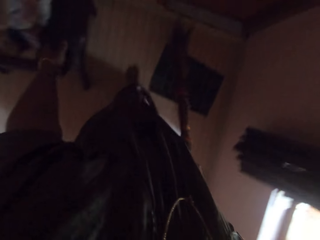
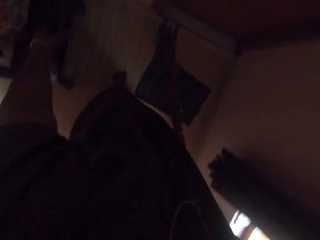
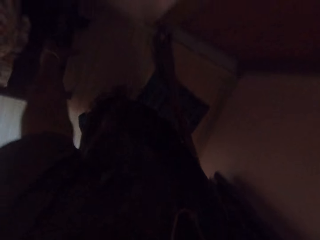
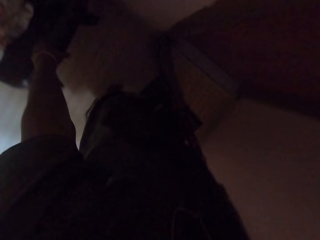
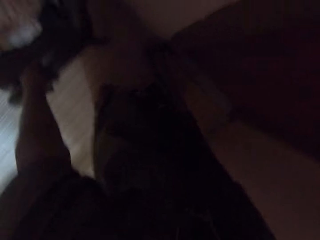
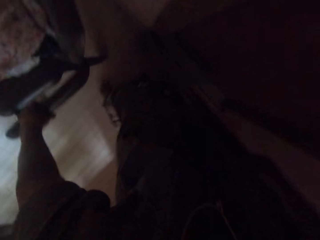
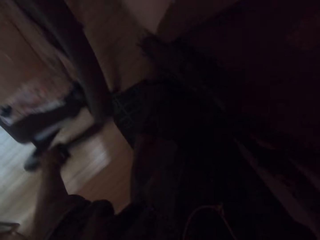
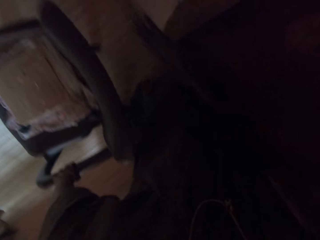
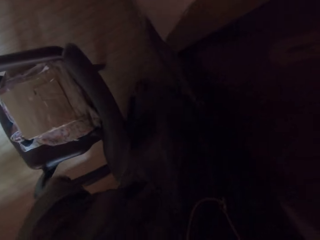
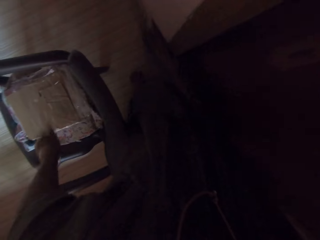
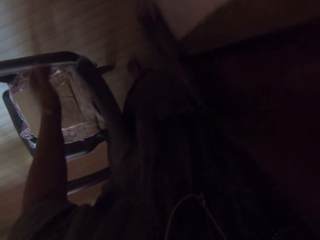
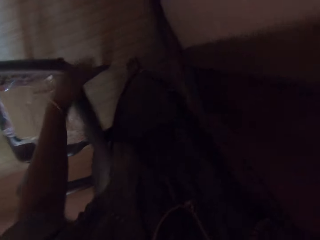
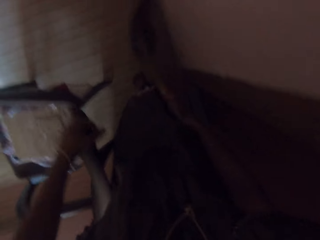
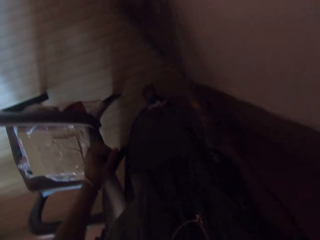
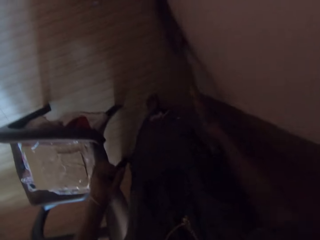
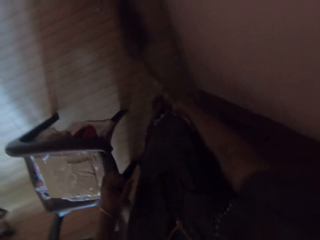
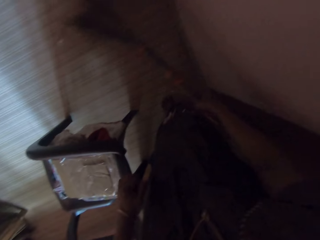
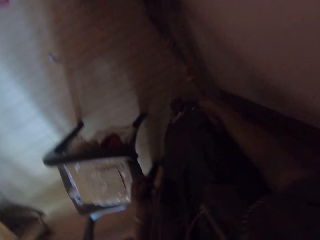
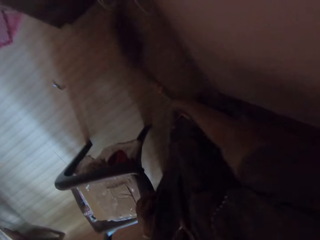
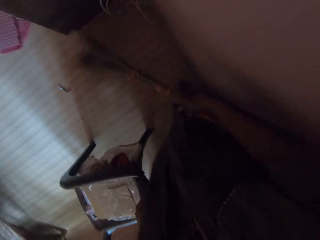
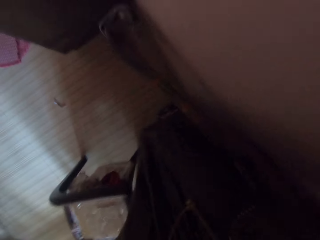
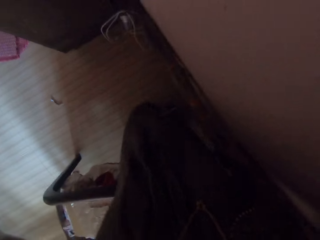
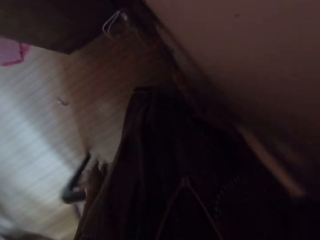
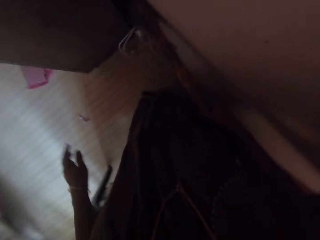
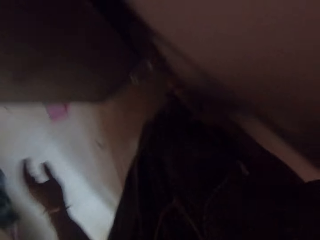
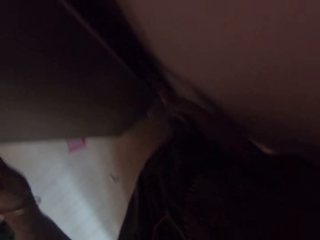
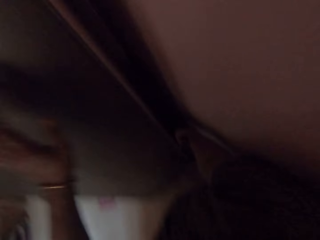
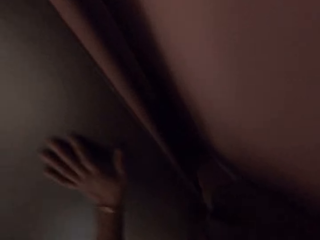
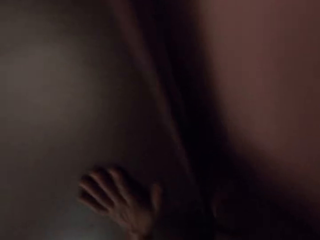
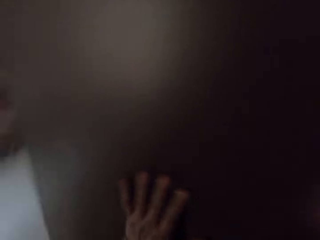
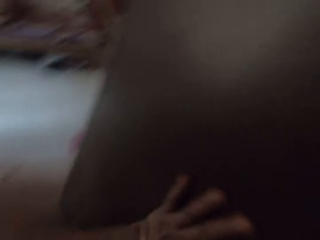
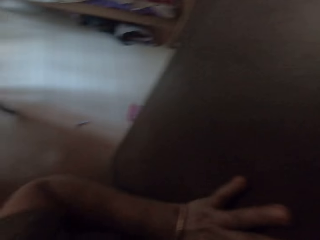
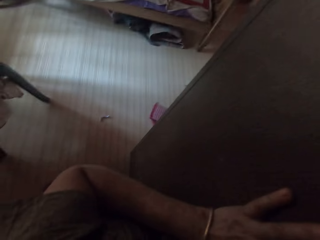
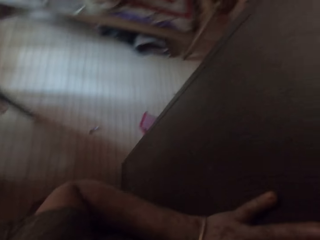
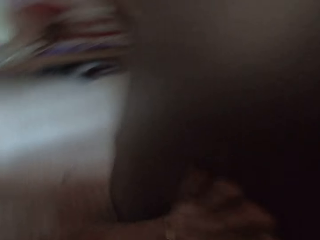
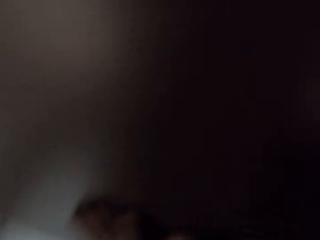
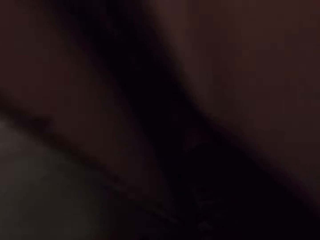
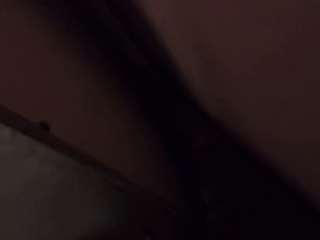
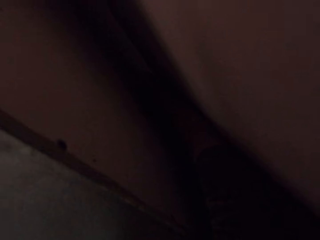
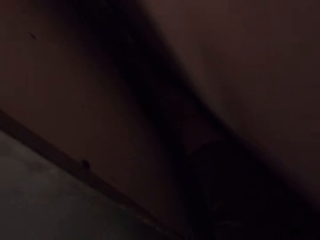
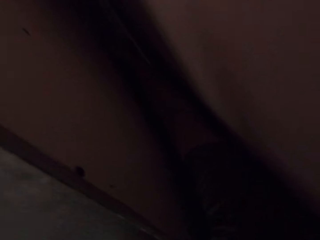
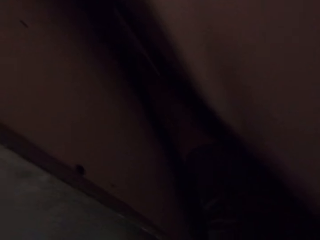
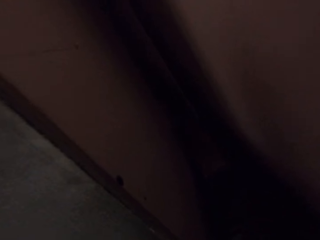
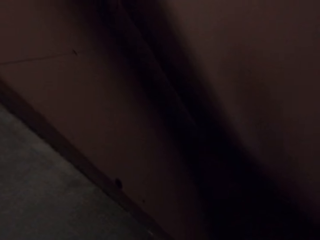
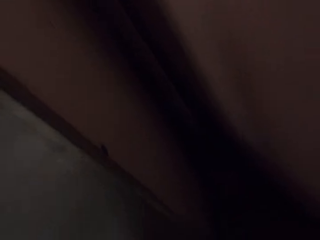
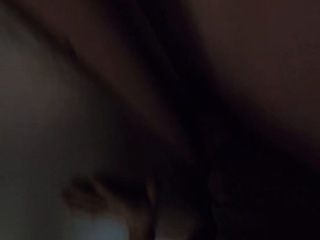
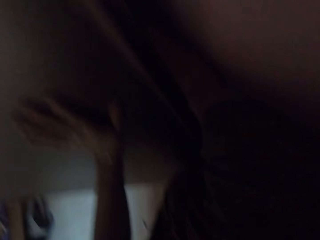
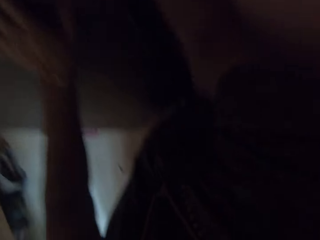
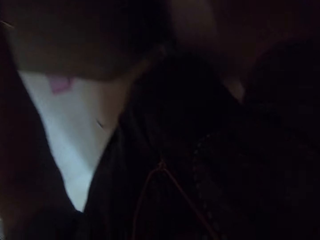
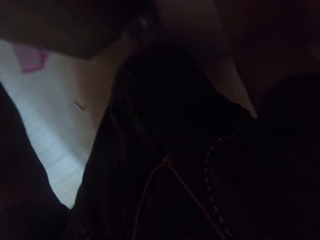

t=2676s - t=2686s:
The camera wearer drags a plastic chair with her left hand. She sweeps the floor with the broom in her right hand. She touches the wardrobe with her left hand.

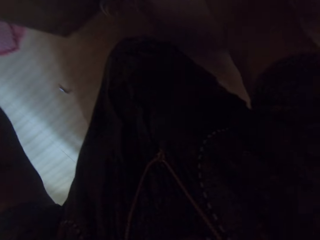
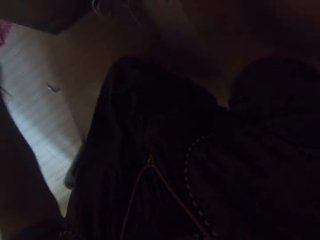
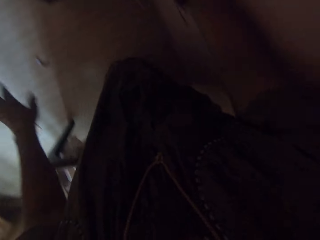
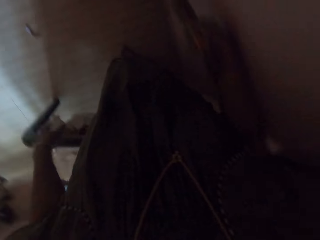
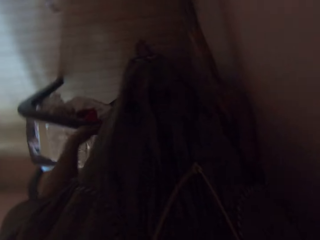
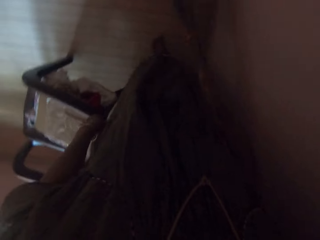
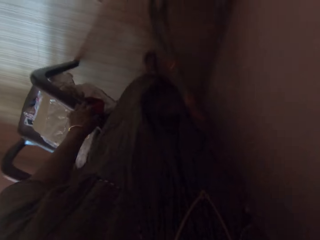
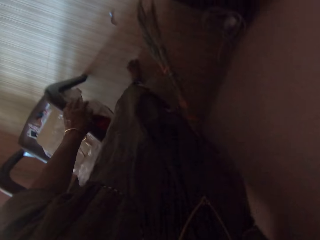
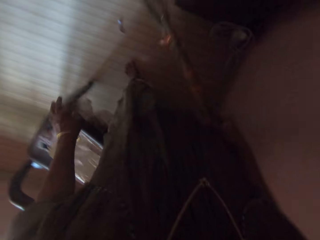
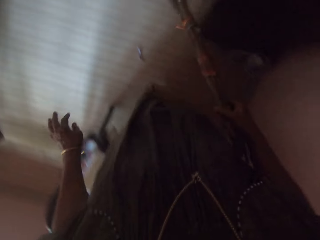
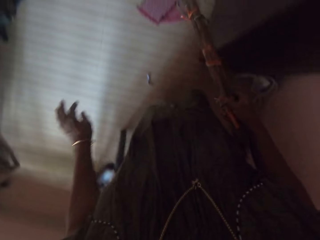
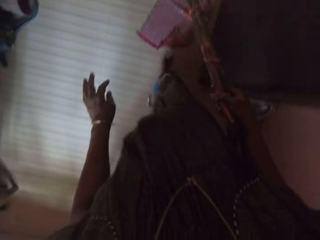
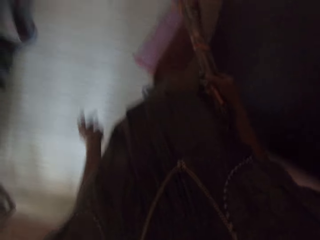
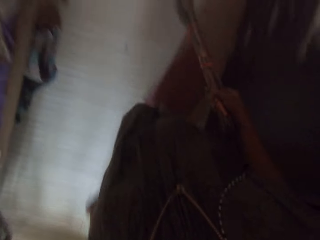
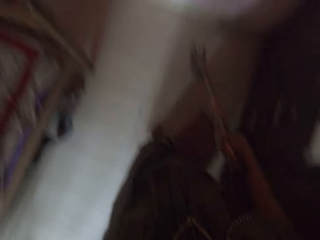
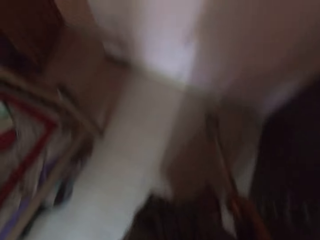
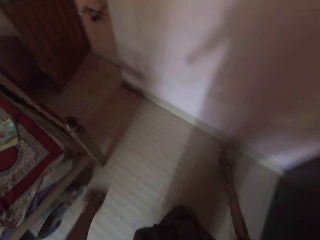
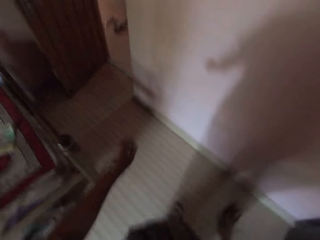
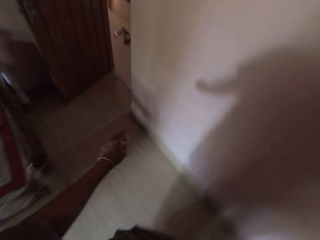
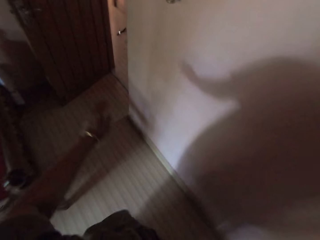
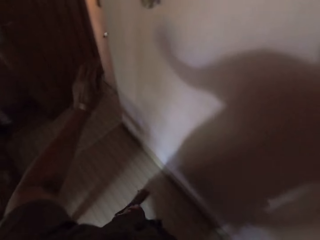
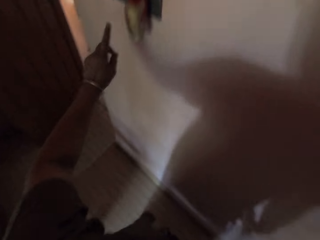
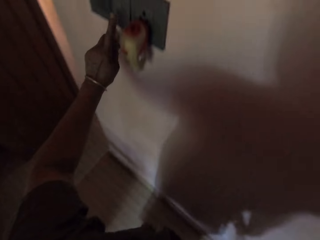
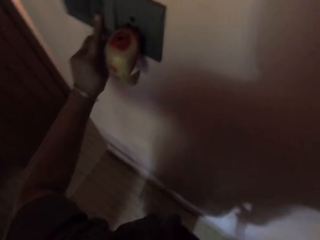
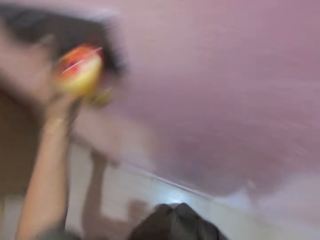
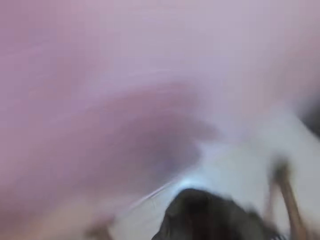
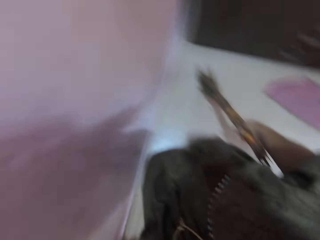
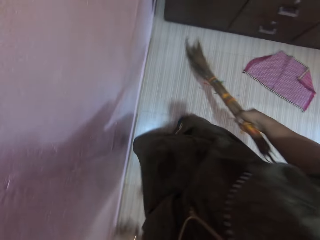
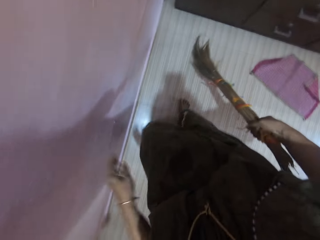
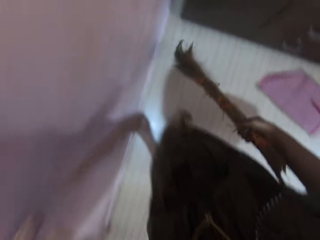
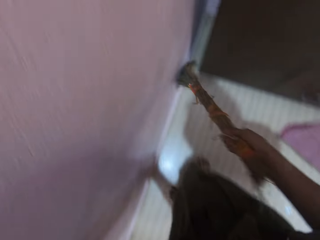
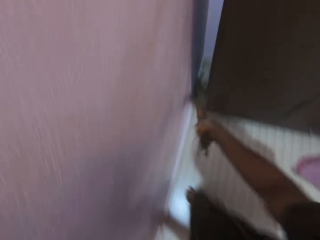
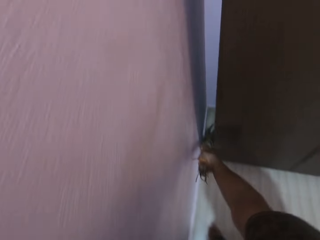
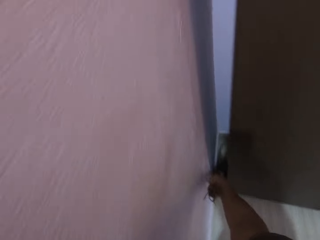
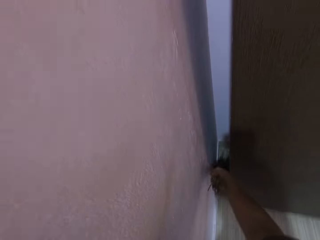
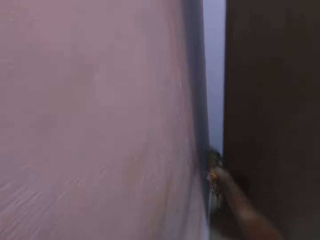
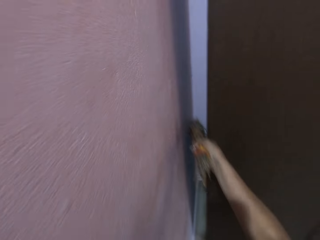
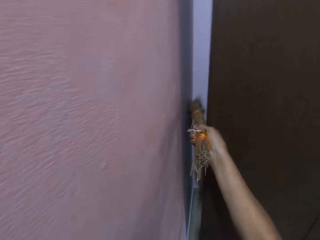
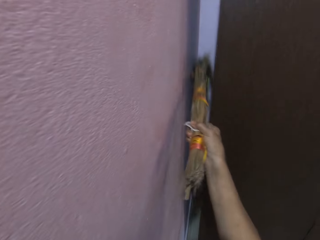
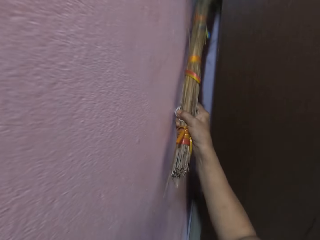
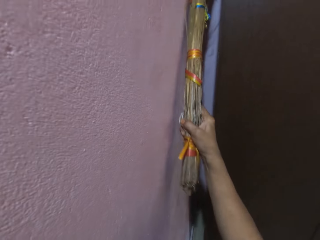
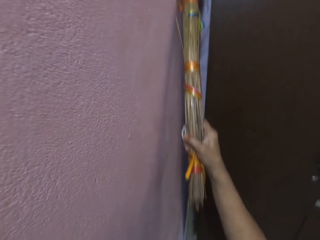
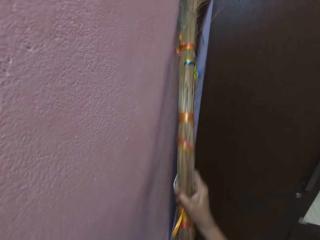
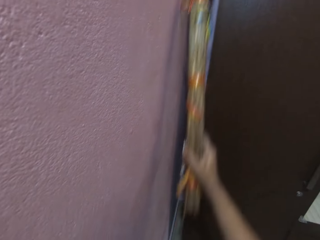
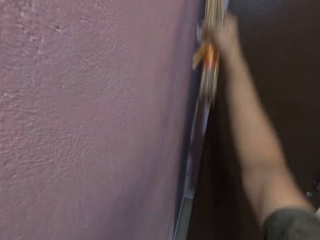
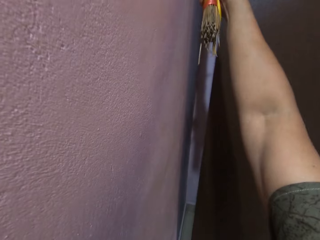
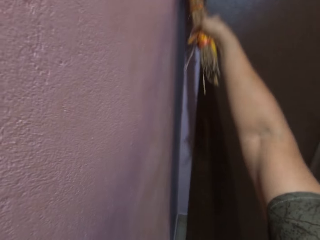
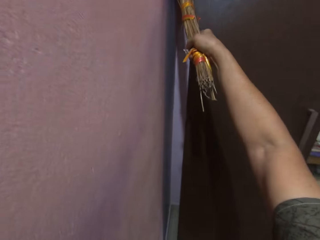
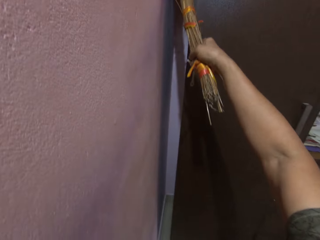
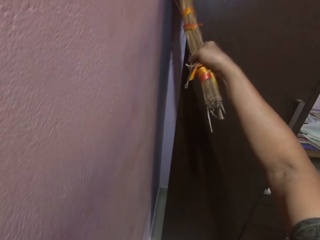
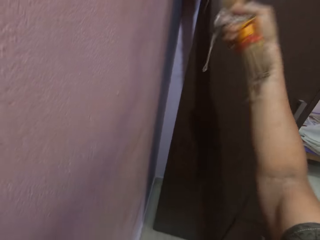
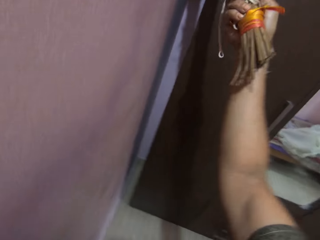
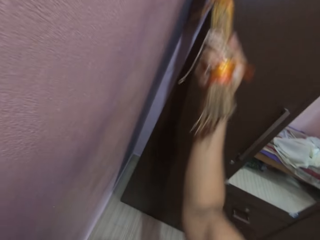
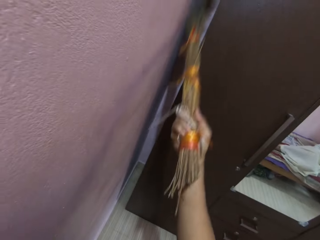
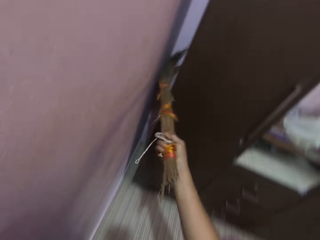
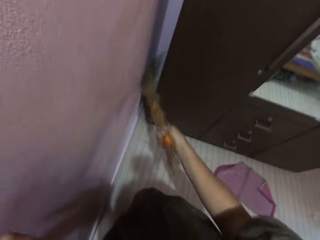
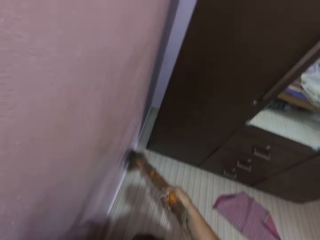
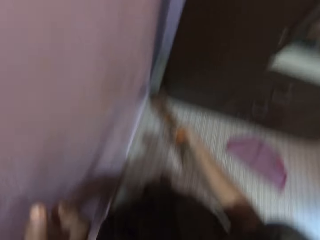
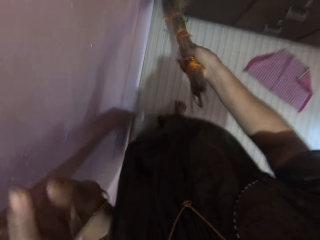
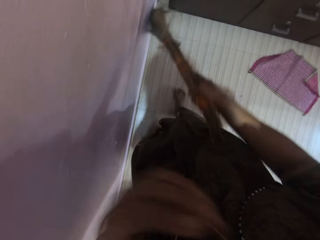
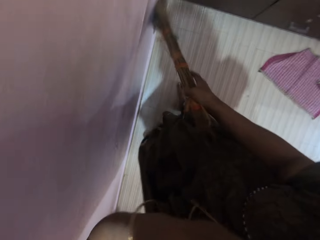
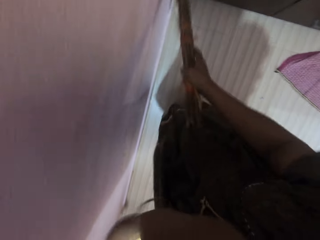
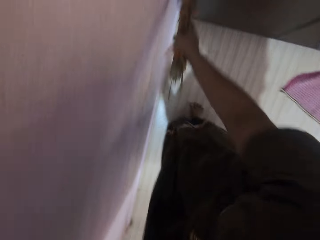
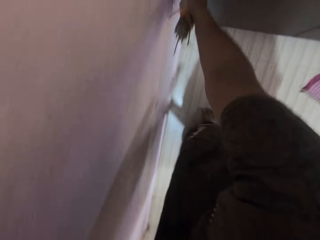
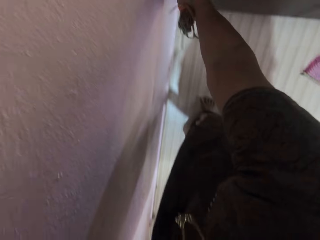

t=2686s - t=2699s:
The camera wearer removes the hand from the cabinet. She walks around. She switches on the light in the room with her left hand. She dusts the wall with her right hand. She sweeps the room.
